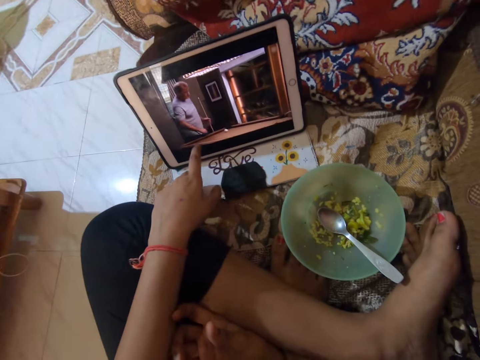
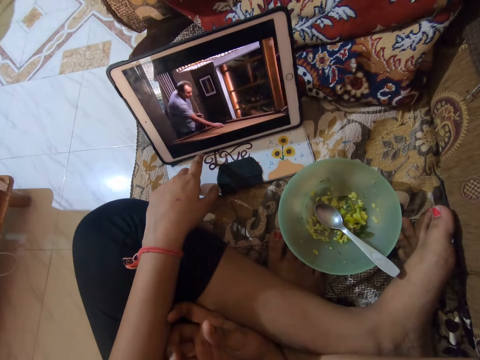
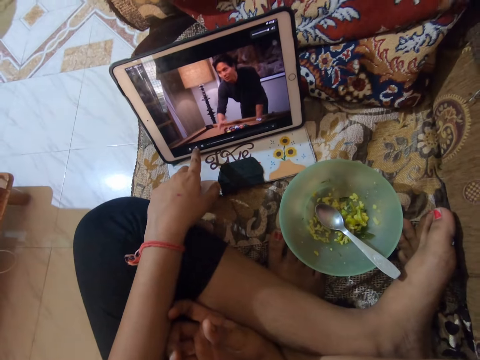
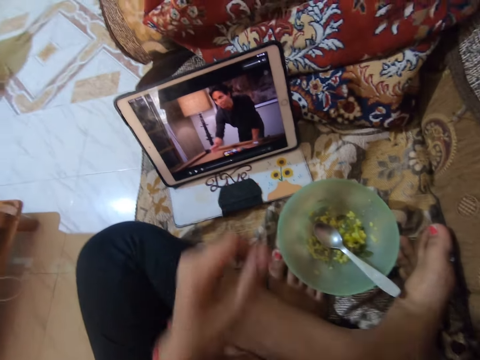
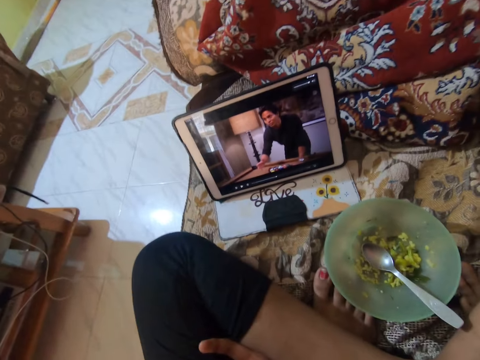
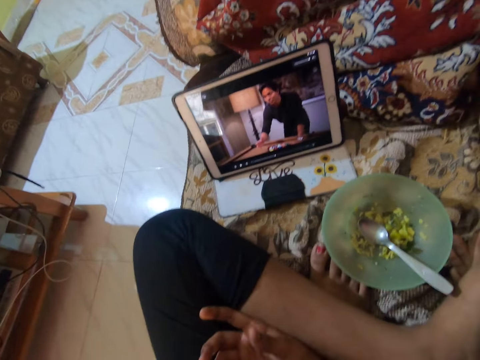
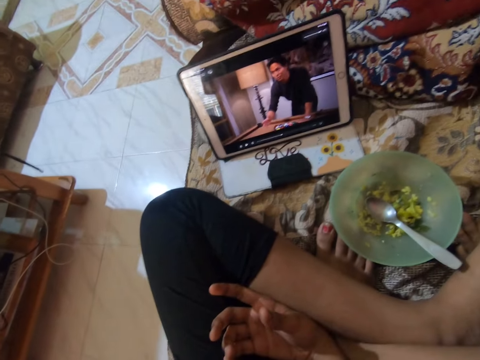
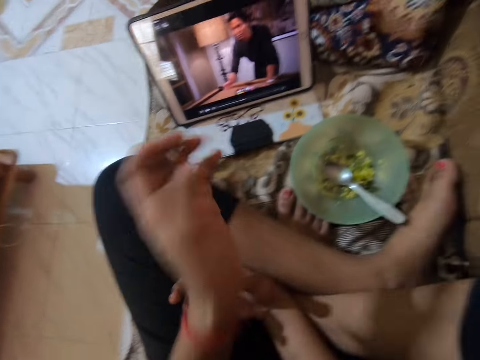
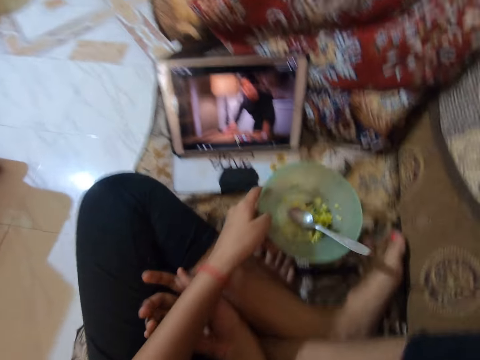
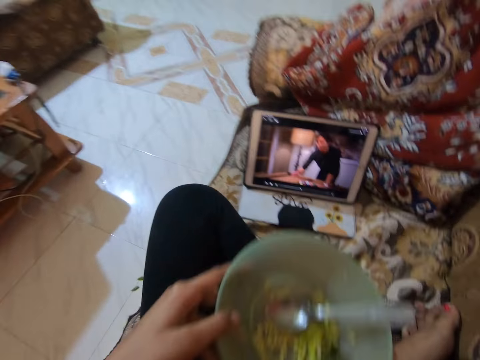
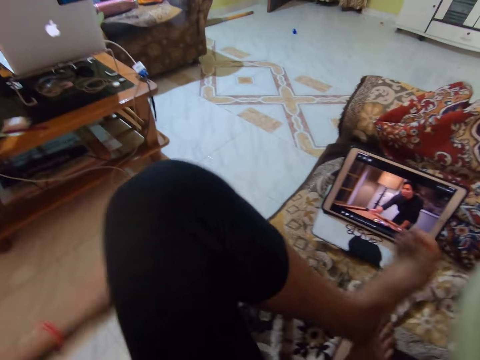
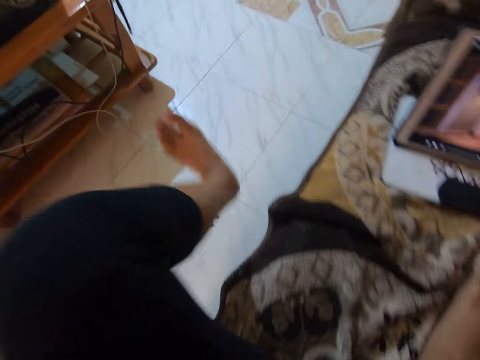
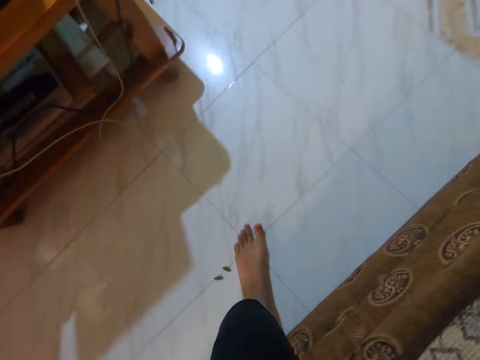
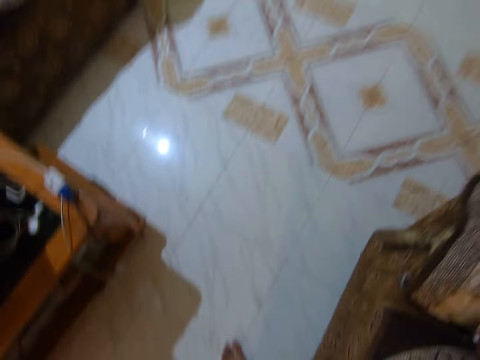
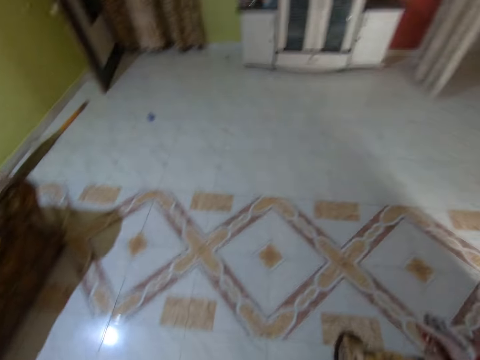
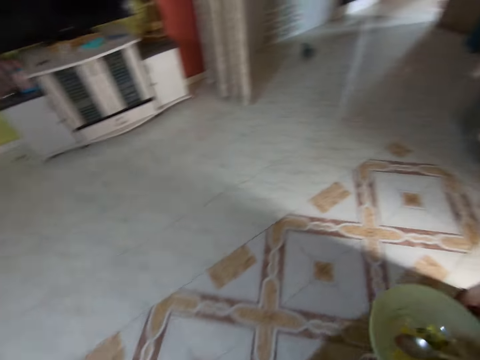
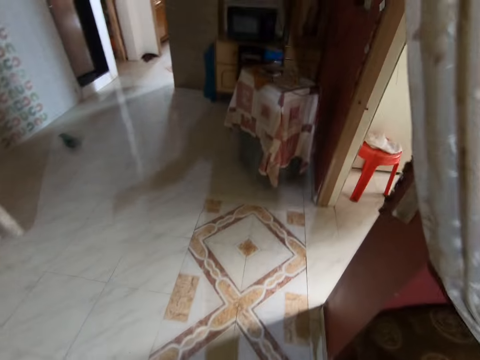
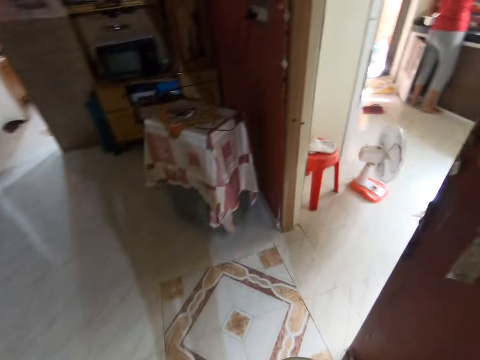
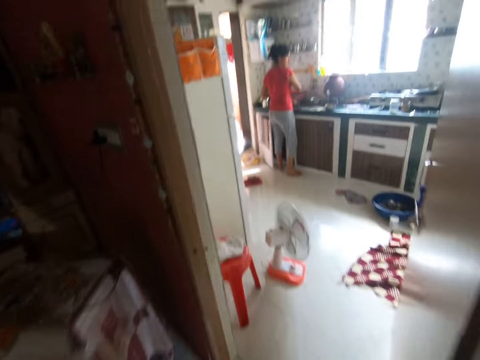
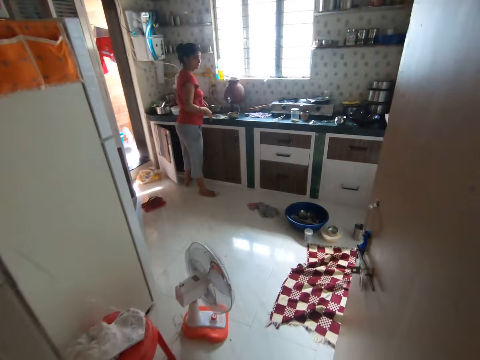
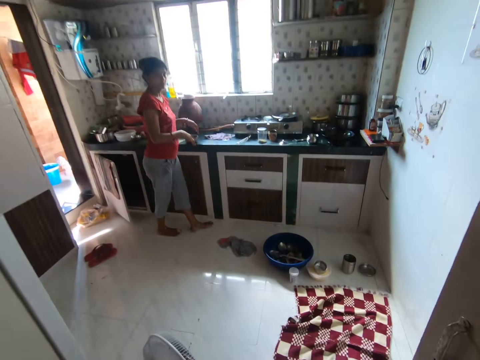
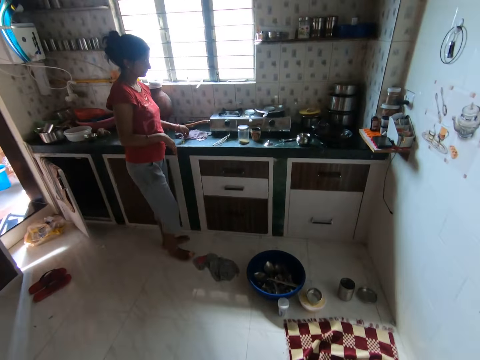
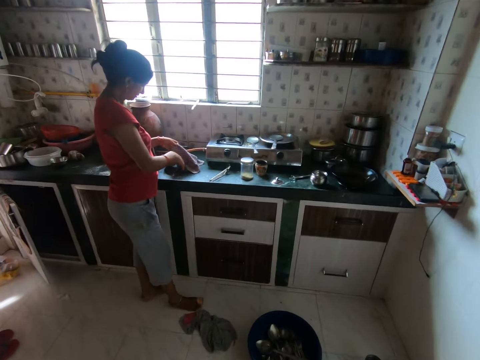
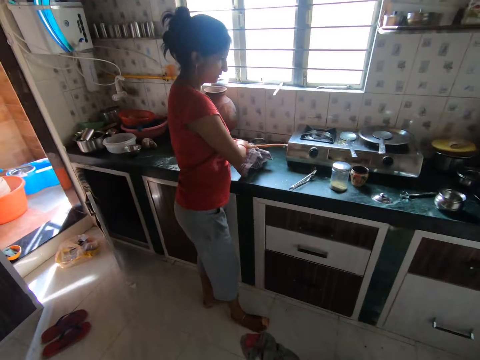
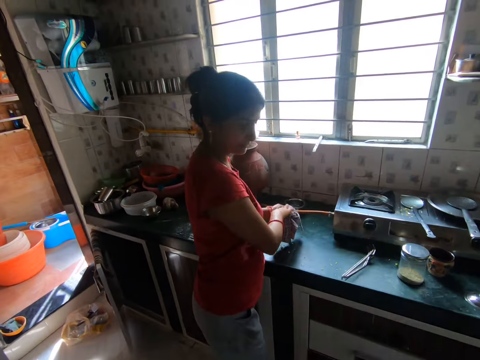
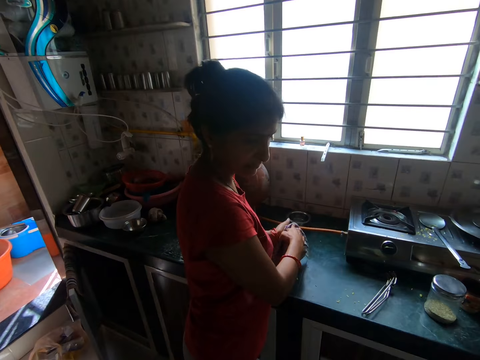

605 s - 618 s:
The camera wearer presses the iPad. They raise the hand. They pick up a plate or bowl, step down, and look around. They take the bowl. They walk towards the kitchen. They talk to a woman. The woman talks to the camera wearer.

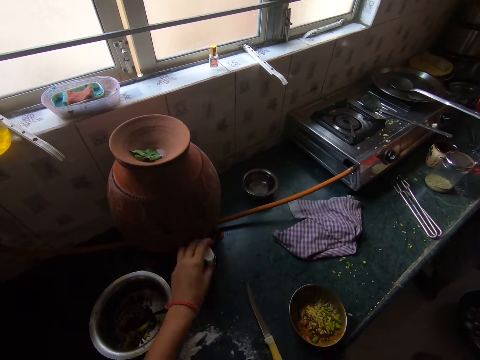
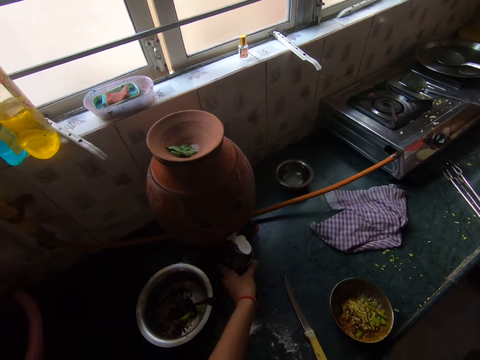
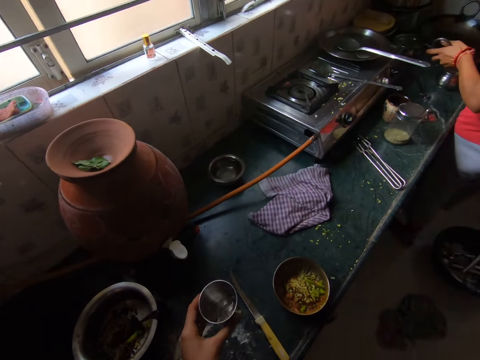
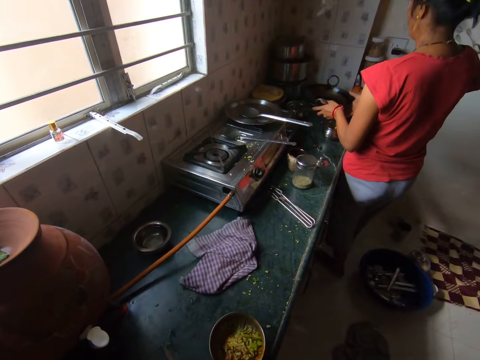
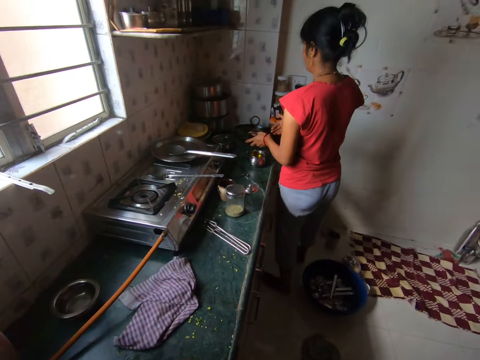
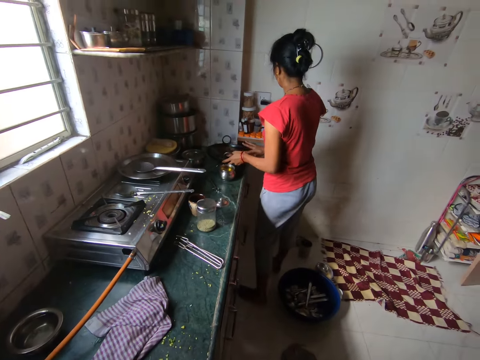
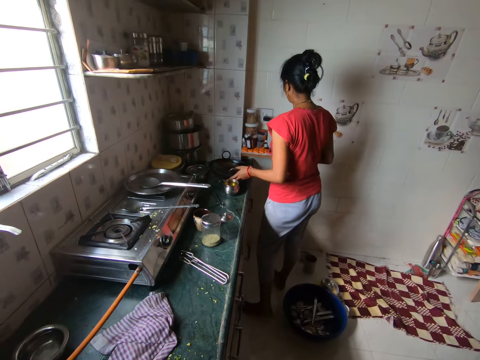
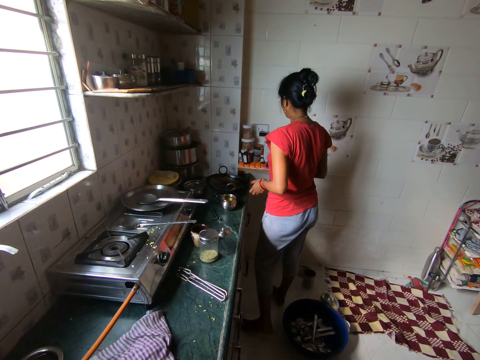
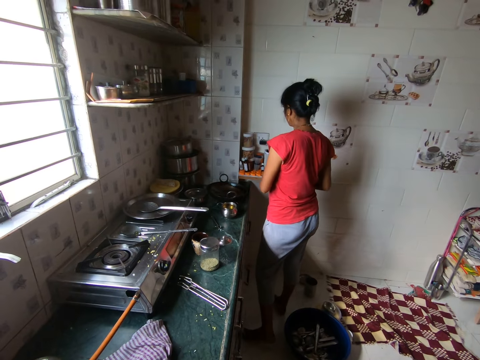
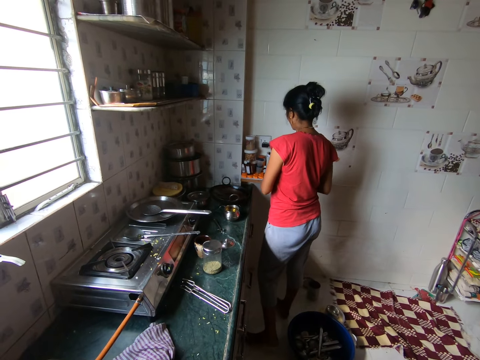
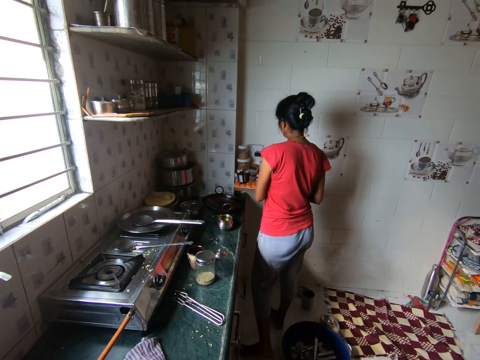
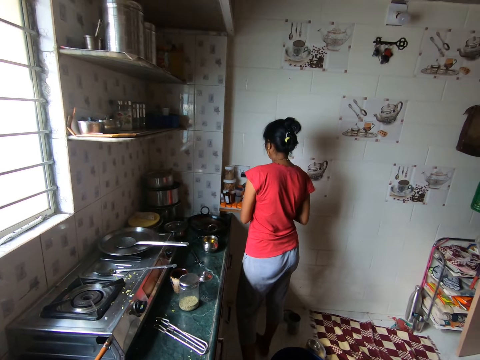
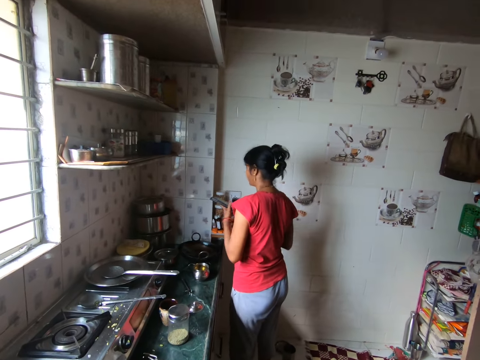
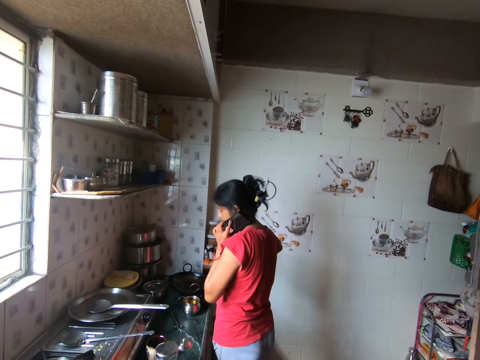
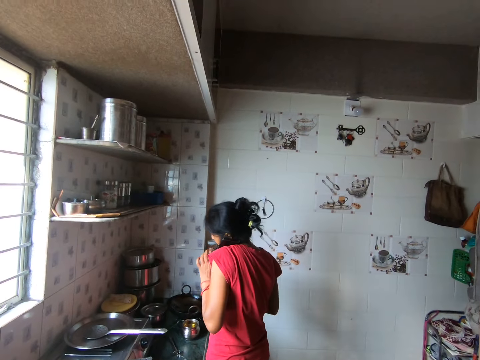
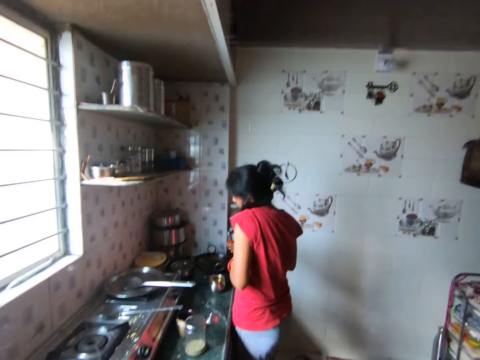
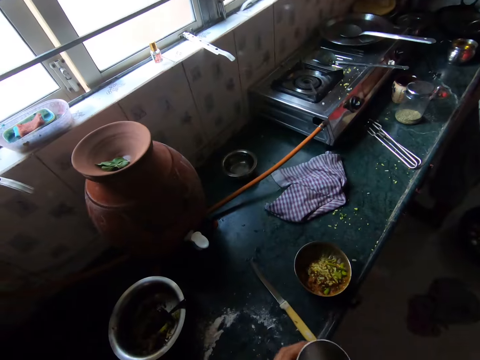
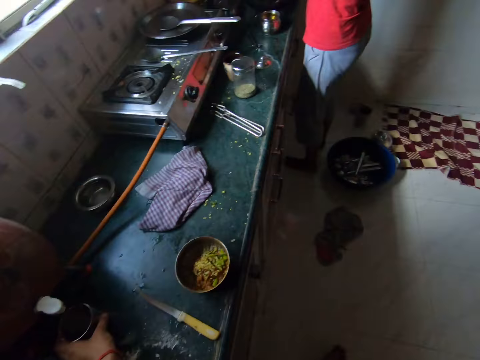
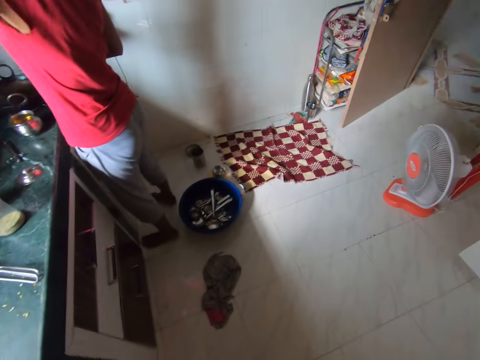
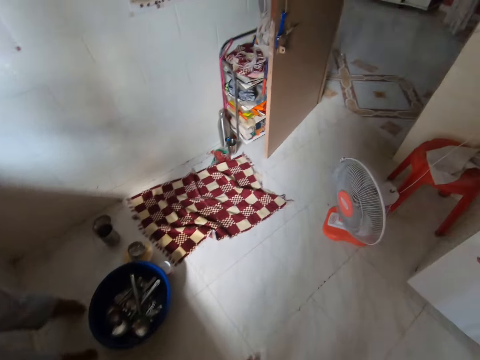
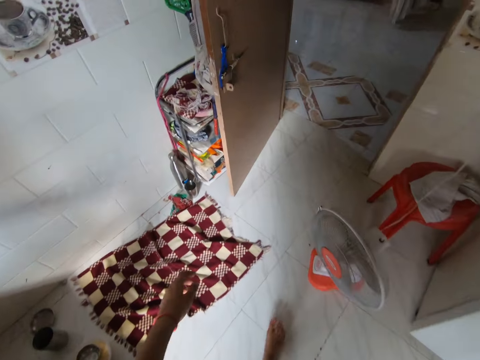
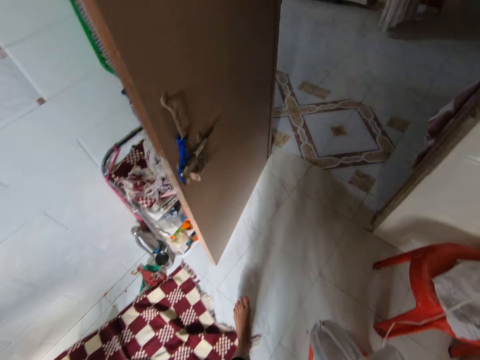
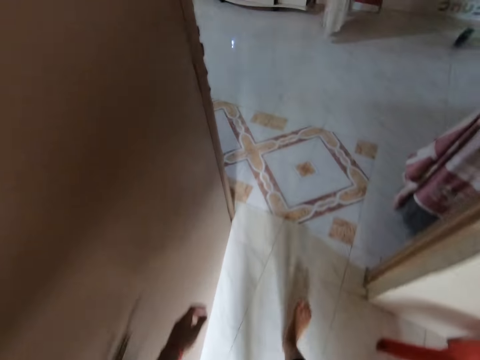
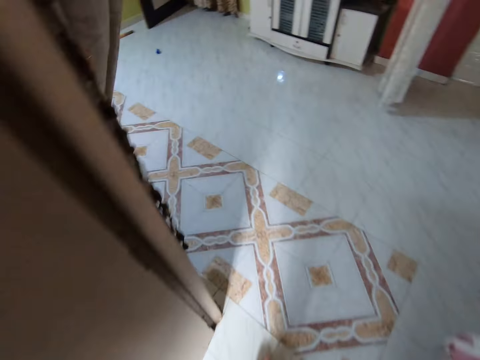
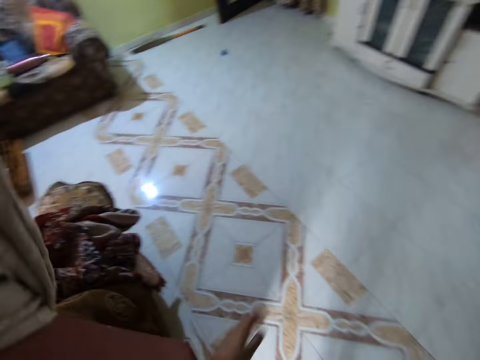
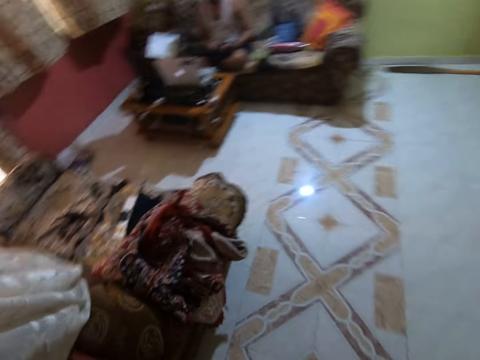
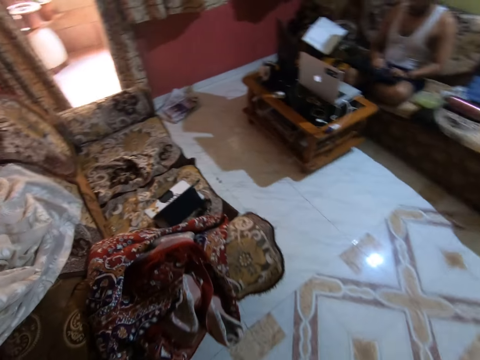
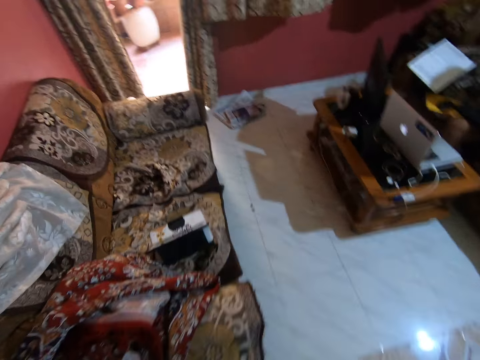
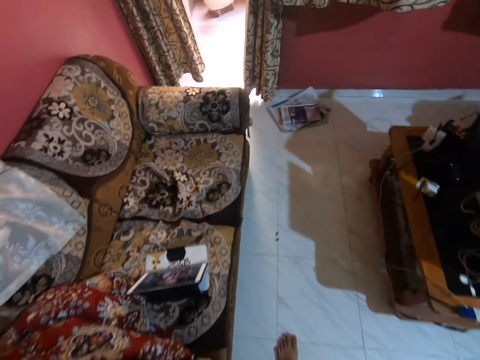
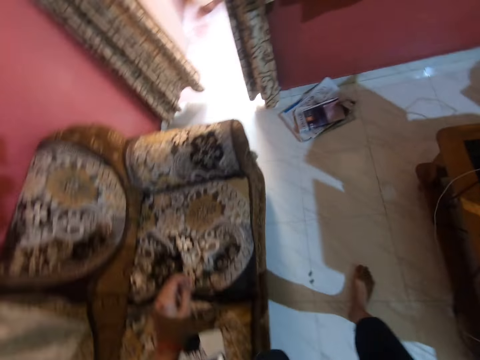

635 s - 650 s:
The camera wearer picks up a cup. A woman hands a glass of water to the camera wearer. The camera wearer drinks water. They look around. Another woman picks a call. The camera wearer places the cup on the counter. They walk towards the living room.
